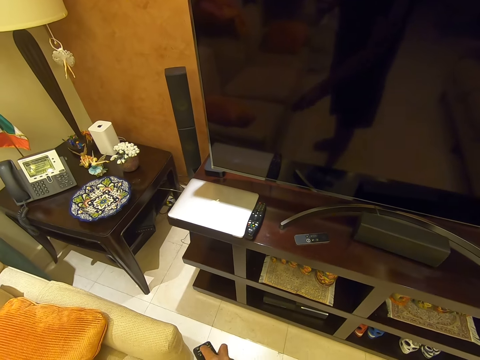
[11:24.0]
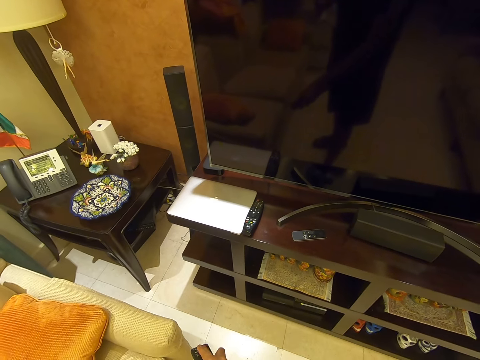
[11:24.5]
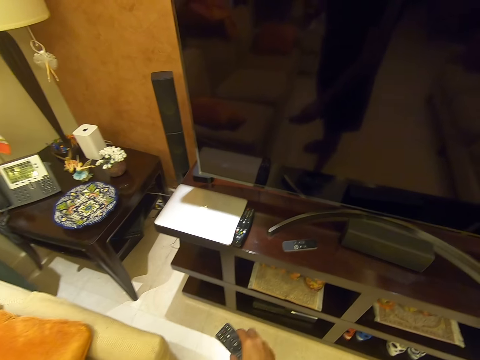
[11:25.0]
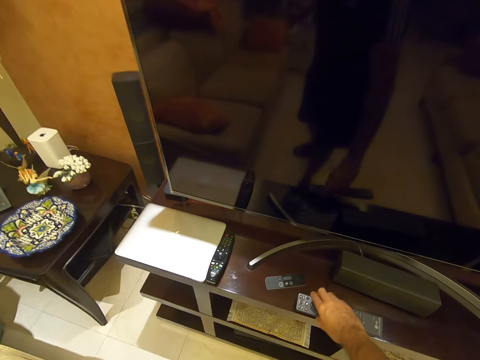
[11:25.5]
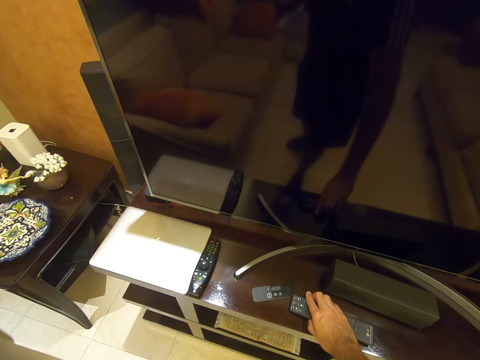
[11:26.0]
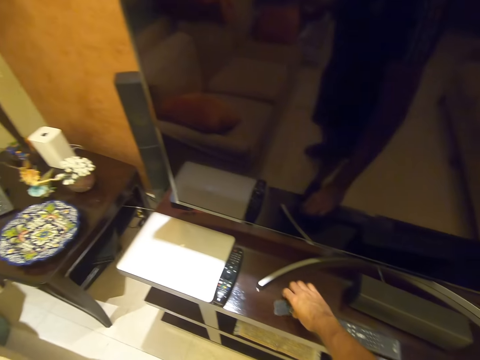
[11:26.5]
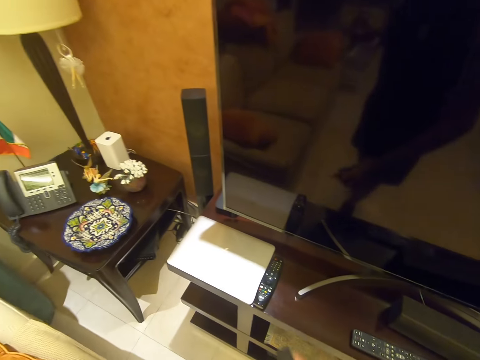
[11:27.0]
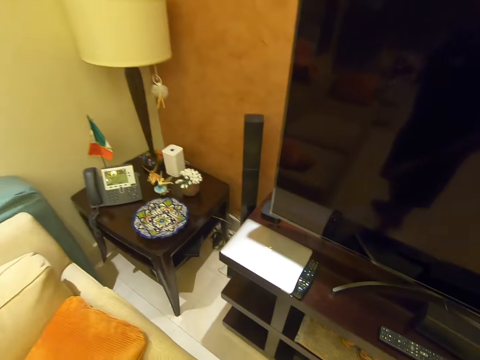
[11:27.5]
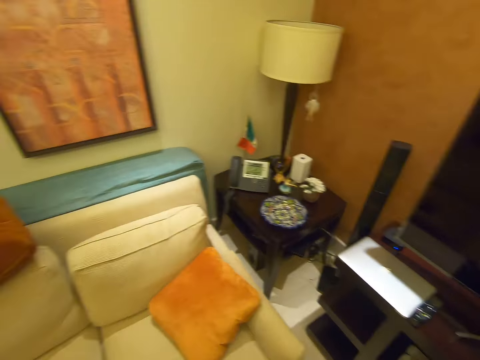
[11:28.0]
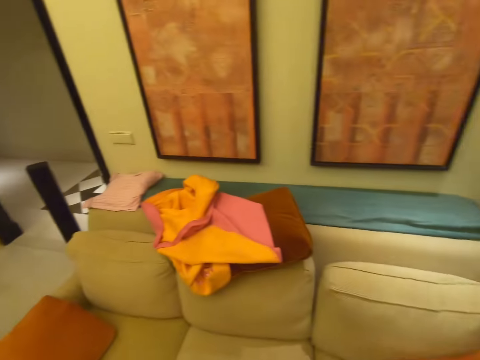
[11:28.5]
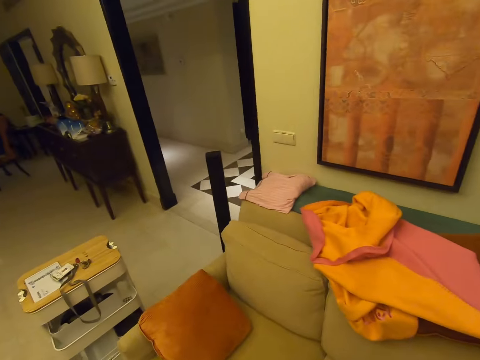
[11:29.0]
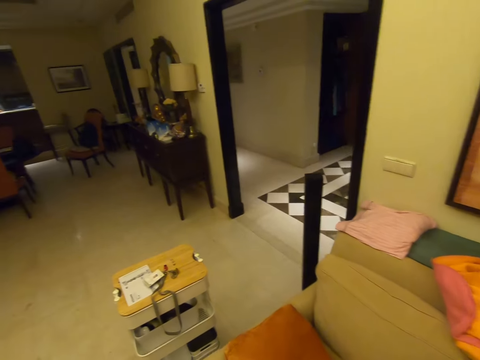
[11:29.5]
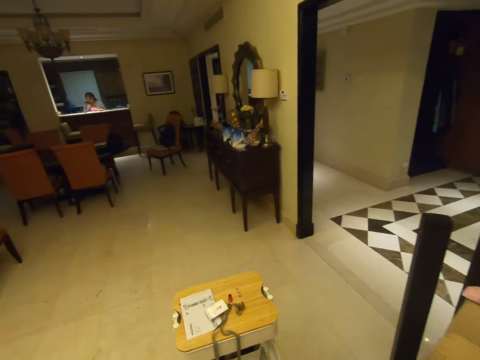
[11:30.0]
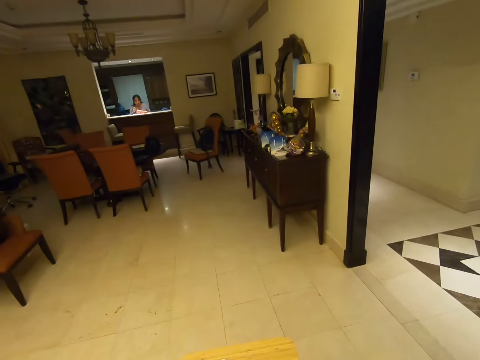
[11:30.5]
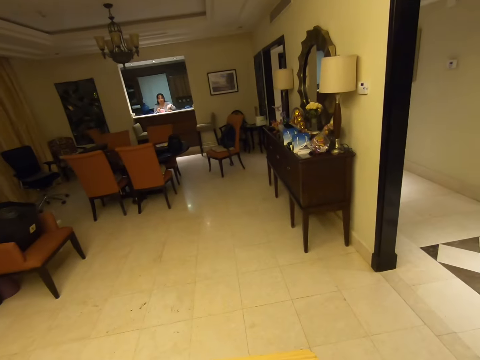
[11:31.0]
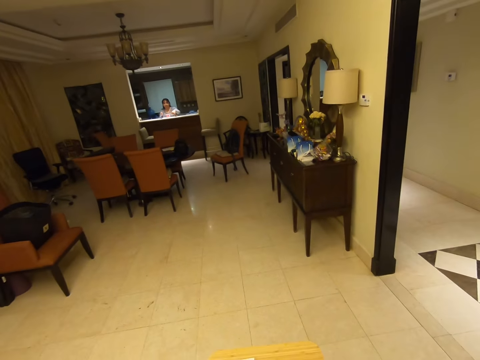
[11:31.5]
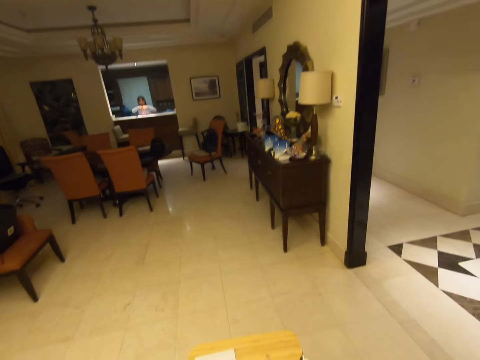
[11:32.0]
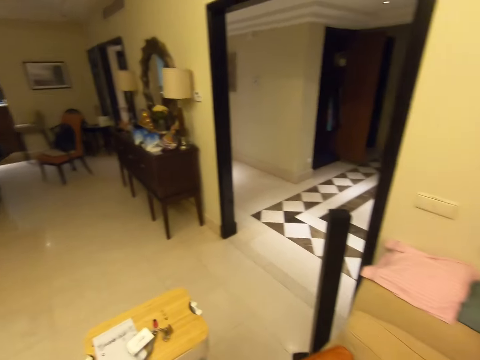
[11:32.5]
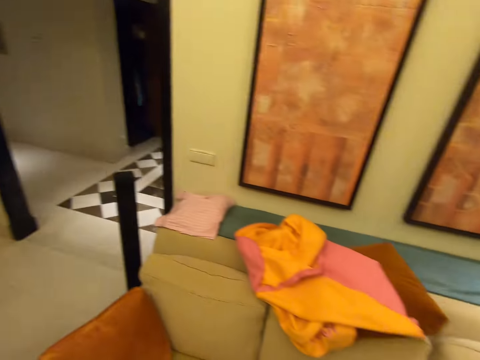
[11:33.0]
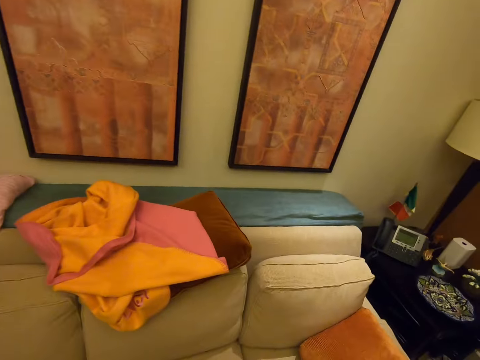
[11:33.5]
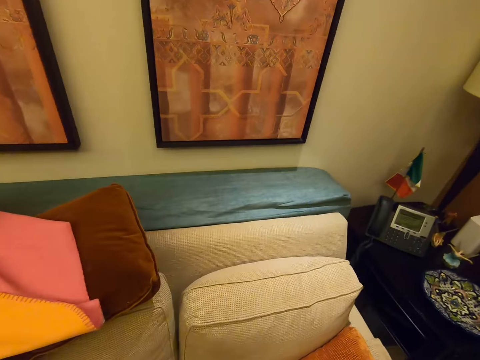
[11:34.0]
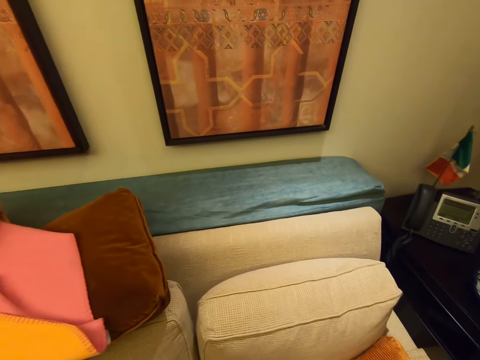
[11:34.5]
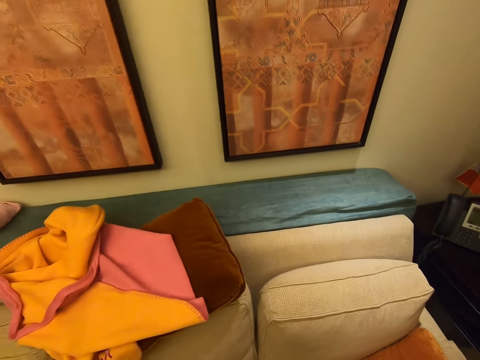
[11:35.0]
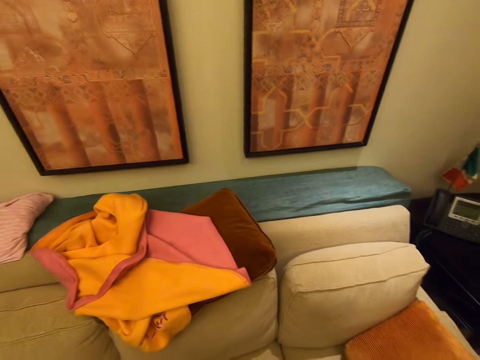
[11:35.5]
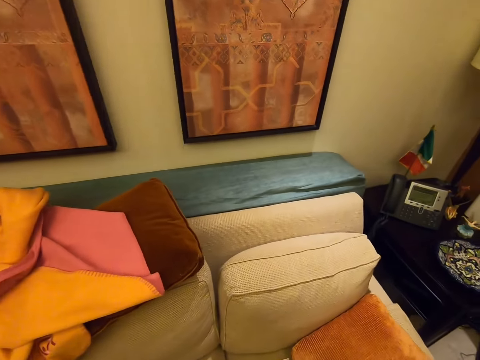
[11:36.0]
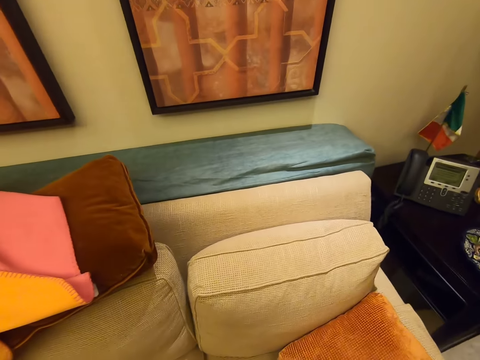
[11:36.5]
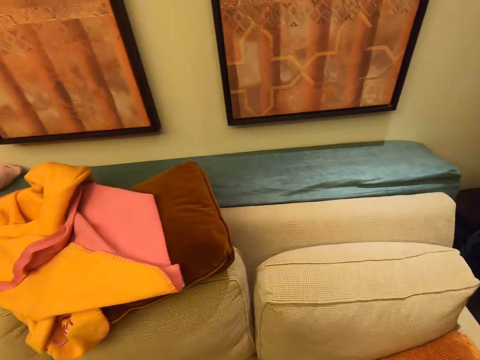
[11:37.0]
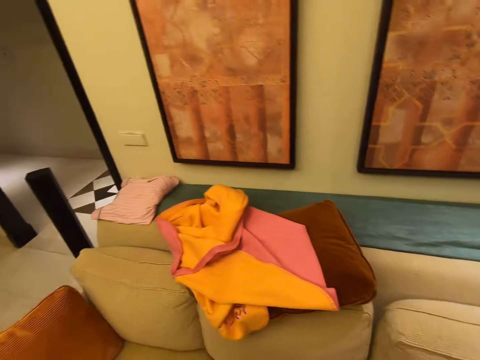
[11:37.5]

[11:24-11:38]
The camera wearer drops the remote control on the television stand with his right hand. He takes a remote control from the television stand with his right hand. He interacts with a woman. He talks to the woman.

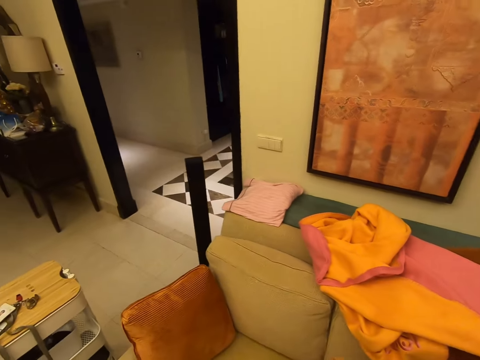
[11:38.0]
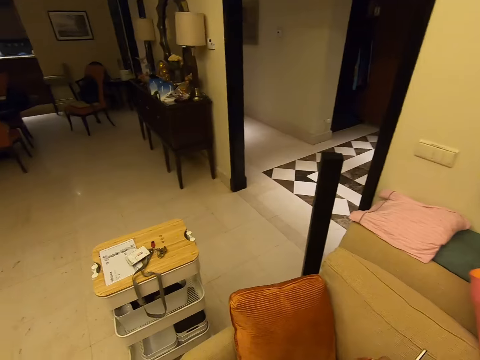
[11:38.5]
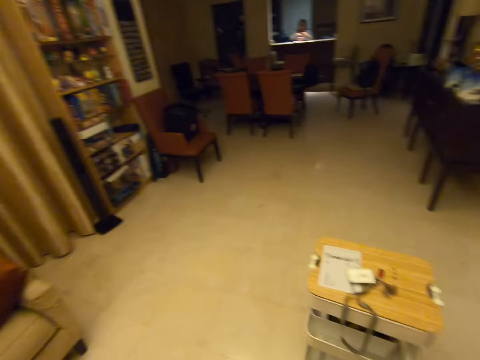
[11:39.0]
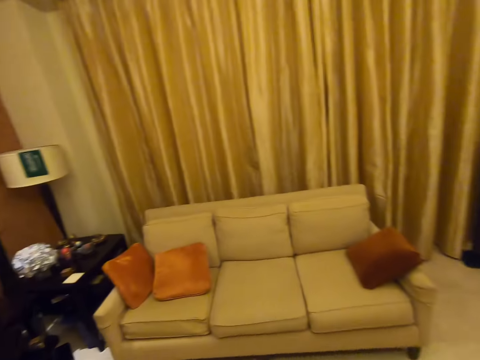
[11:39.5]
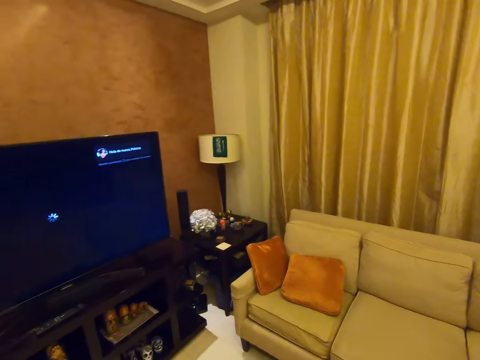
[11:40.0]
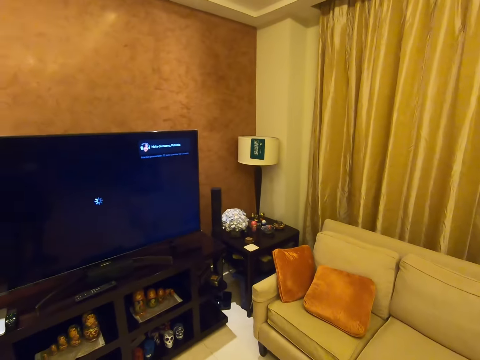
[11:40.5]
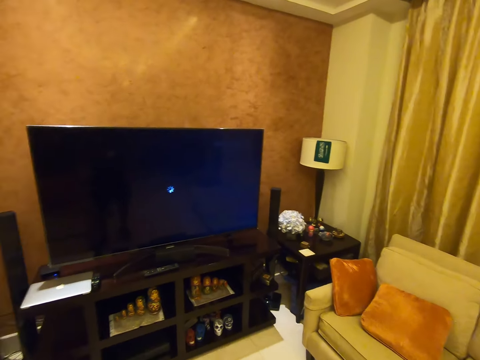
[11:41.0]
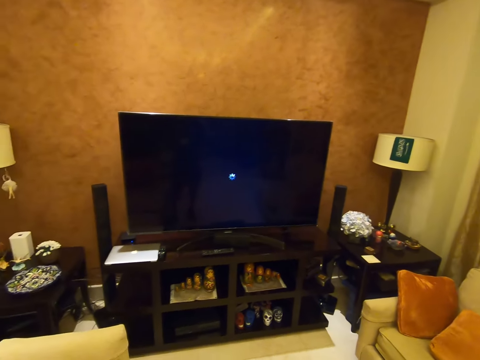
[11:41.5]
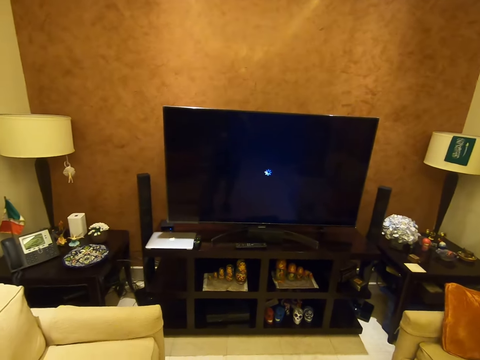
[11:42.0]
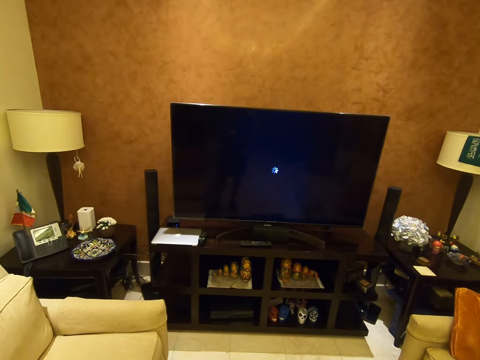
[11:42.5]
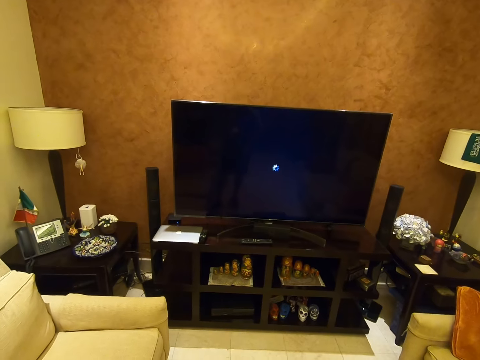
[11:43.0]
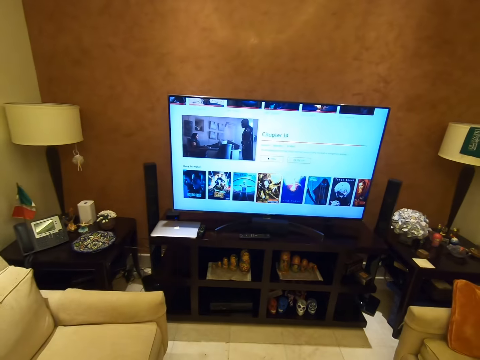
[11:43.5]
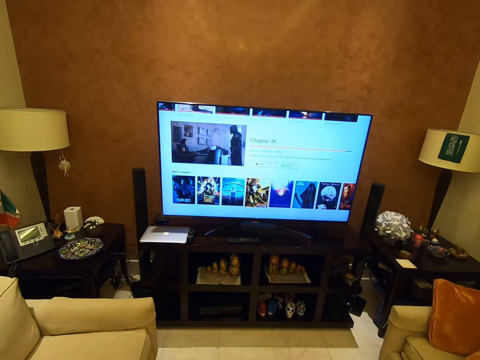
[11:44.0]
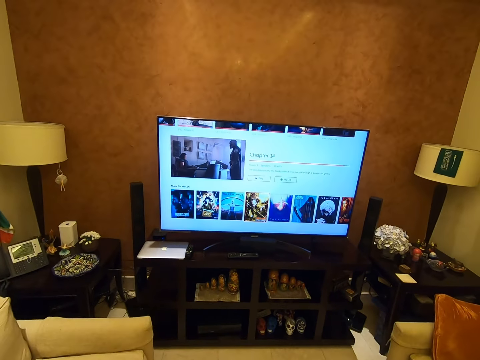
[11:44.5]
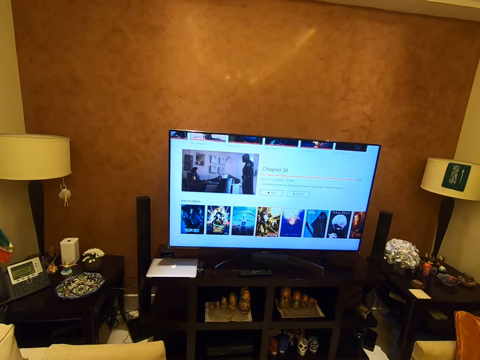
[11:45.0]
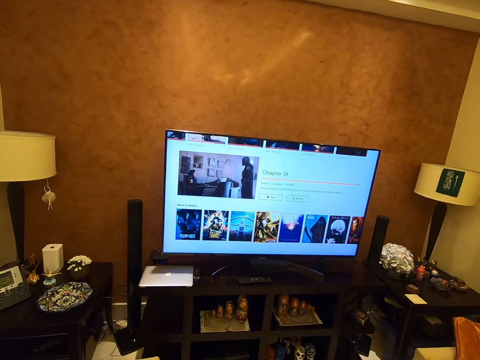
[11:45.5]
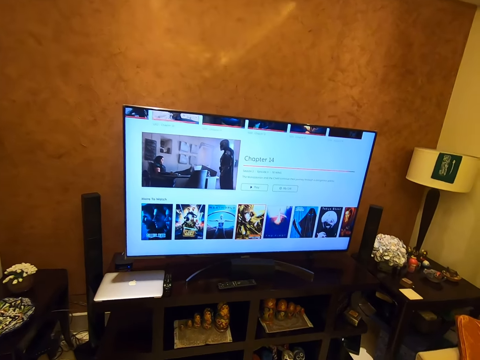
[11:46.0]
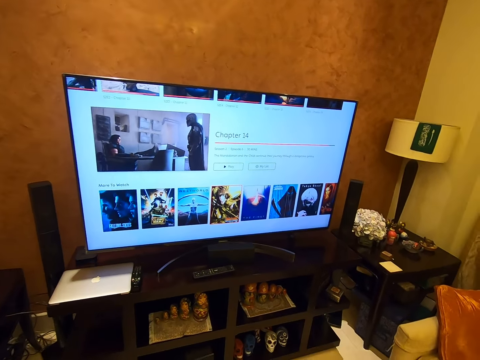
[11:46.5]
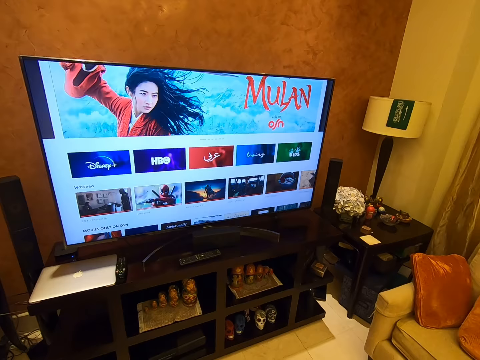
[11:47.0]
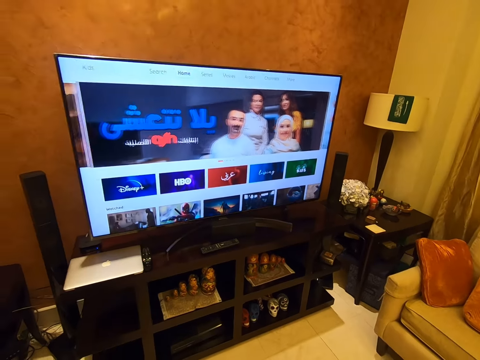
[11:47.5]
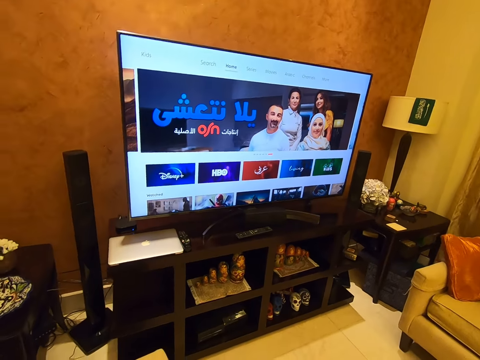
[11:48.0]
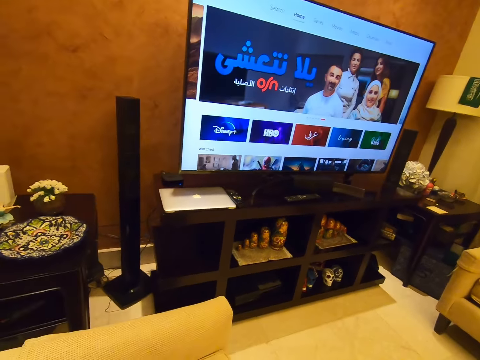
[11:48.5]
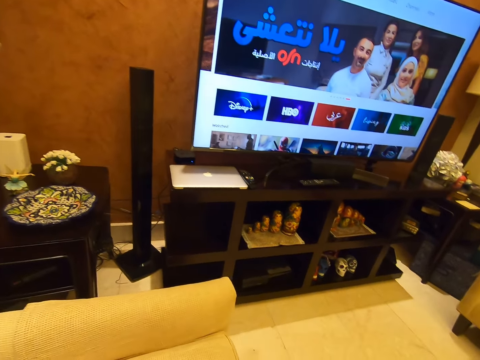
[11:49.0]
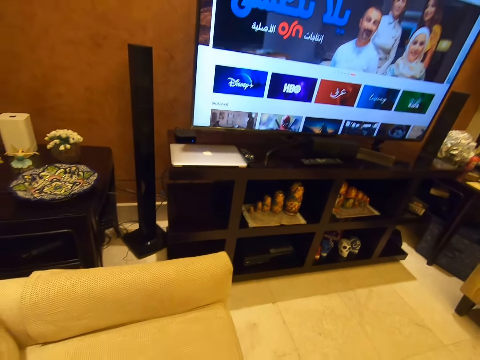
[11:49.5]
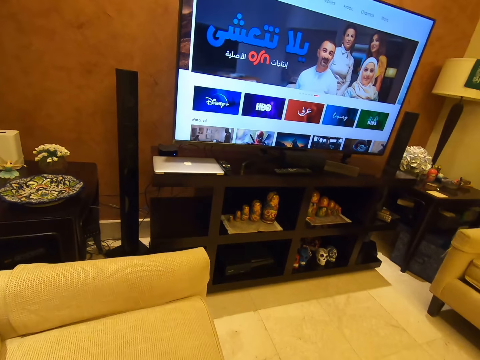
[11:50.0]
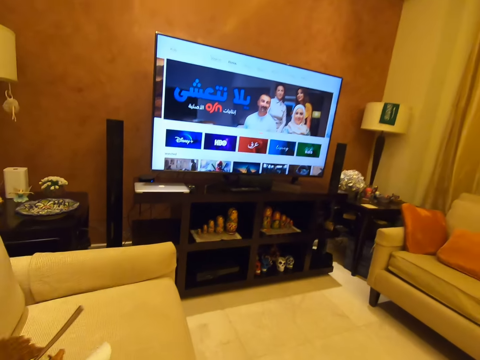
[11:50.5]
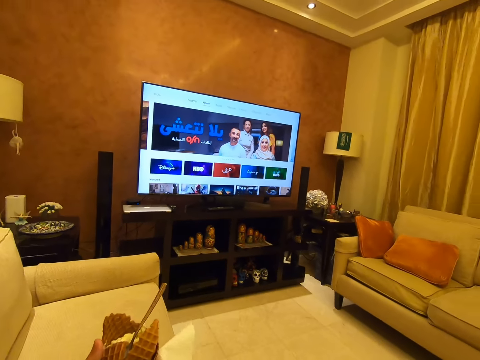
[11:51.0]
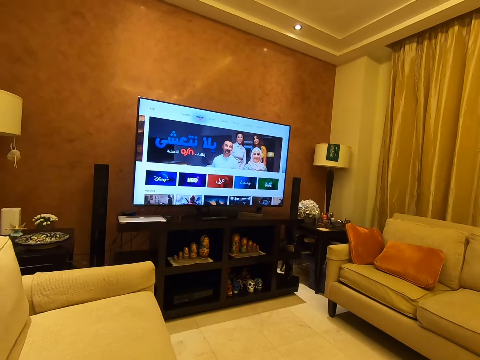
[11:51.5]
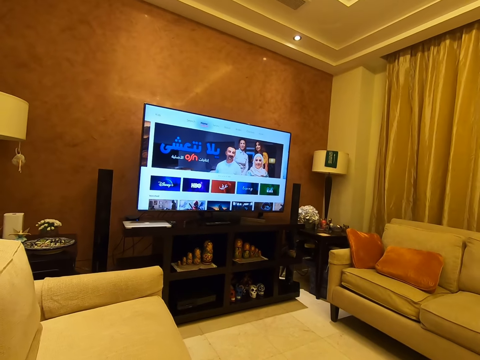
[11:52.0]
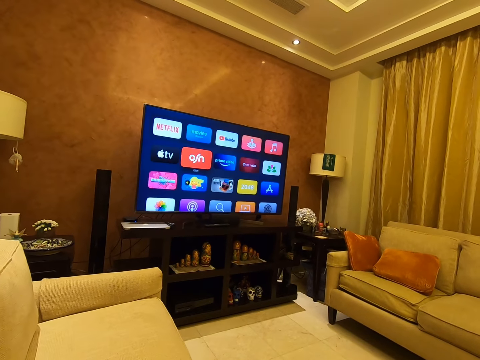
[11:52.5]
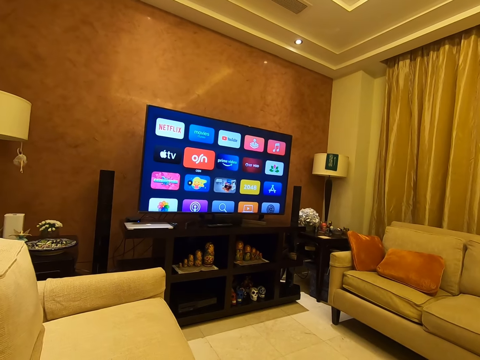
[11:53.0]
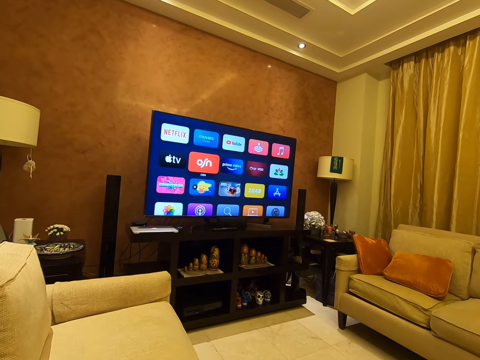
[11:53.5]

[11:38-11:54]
The camera wearer turns on the television. He sits on the couch and holds the mug in his left hand.
